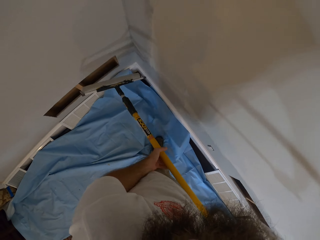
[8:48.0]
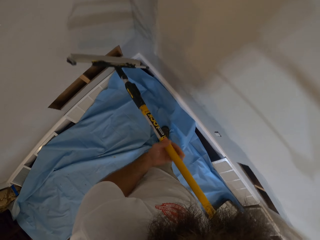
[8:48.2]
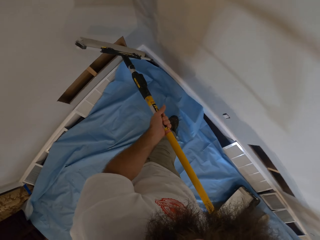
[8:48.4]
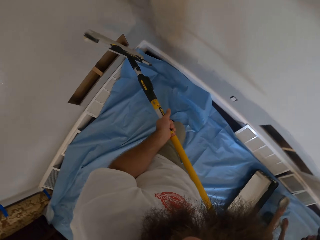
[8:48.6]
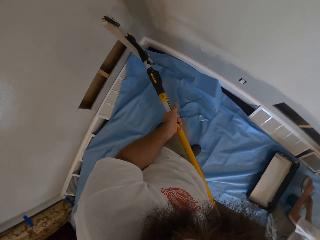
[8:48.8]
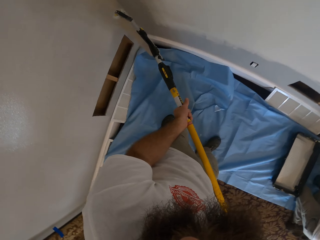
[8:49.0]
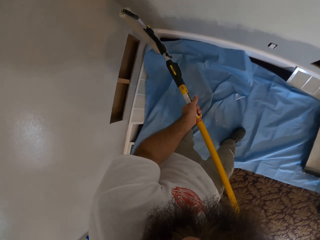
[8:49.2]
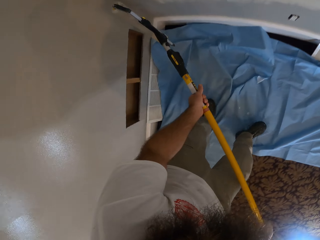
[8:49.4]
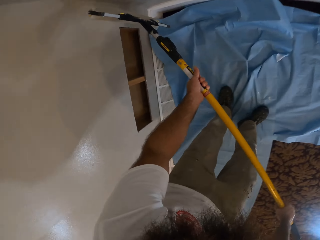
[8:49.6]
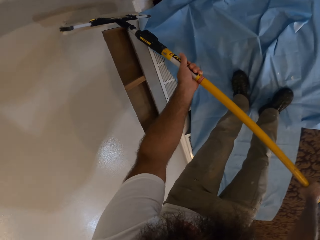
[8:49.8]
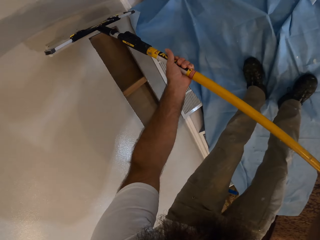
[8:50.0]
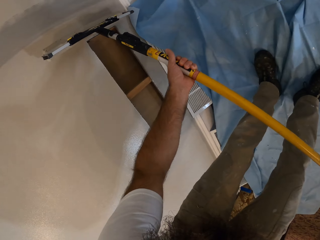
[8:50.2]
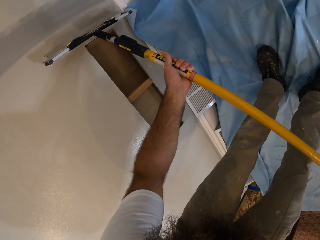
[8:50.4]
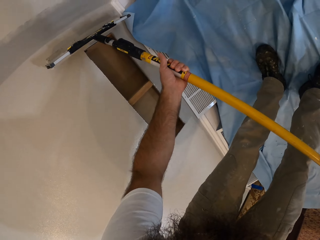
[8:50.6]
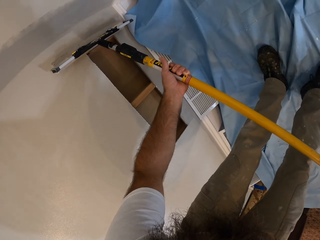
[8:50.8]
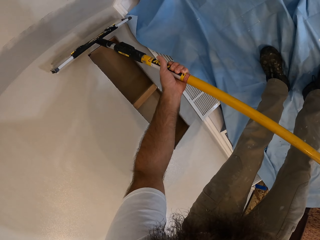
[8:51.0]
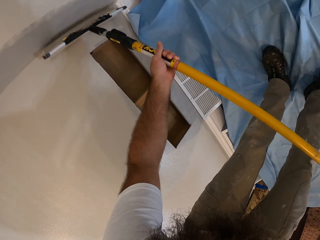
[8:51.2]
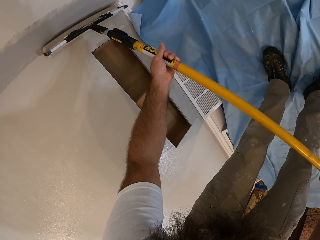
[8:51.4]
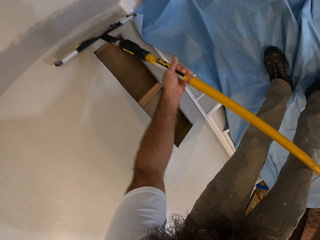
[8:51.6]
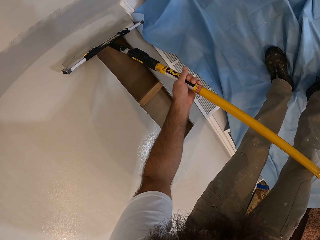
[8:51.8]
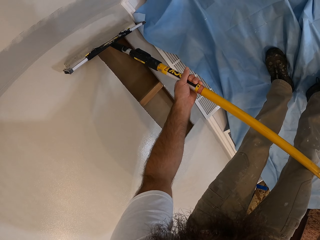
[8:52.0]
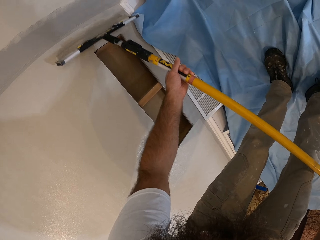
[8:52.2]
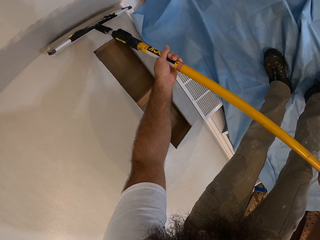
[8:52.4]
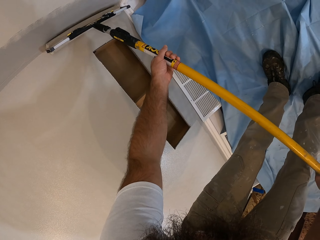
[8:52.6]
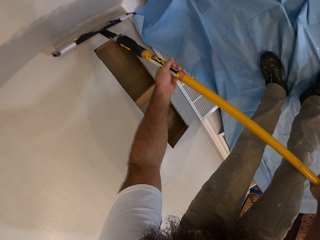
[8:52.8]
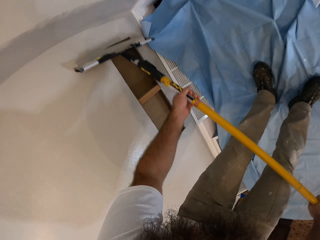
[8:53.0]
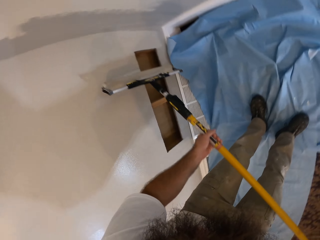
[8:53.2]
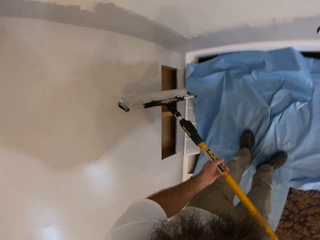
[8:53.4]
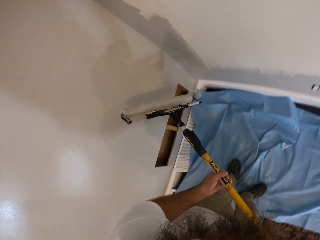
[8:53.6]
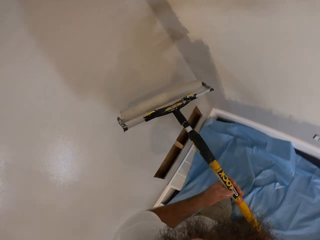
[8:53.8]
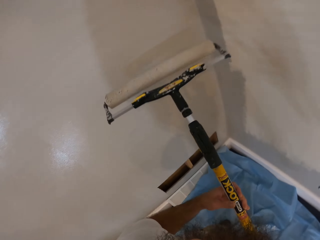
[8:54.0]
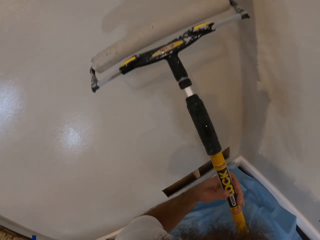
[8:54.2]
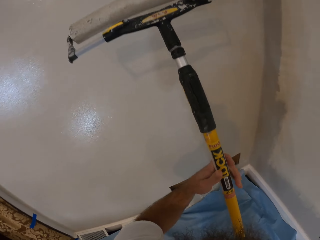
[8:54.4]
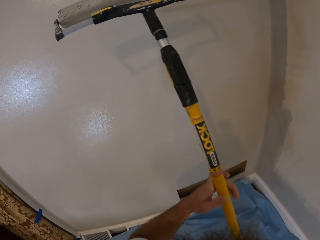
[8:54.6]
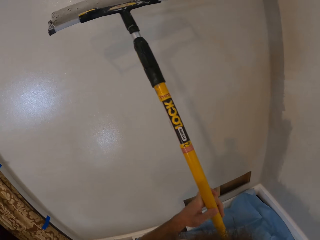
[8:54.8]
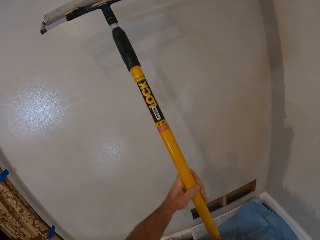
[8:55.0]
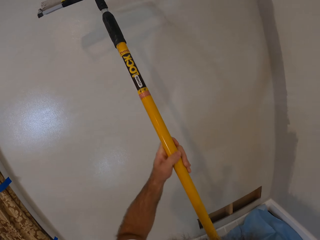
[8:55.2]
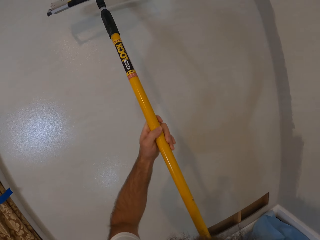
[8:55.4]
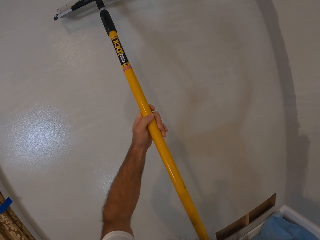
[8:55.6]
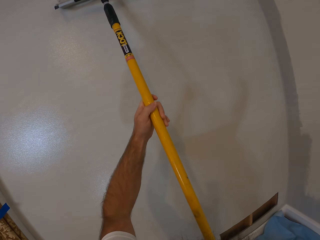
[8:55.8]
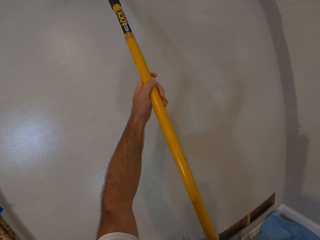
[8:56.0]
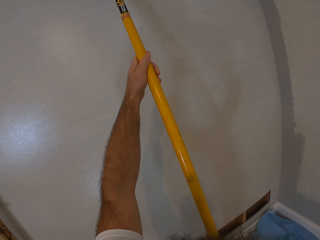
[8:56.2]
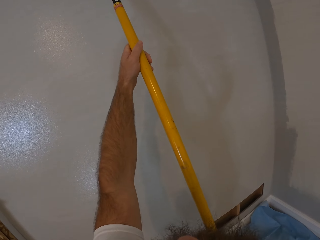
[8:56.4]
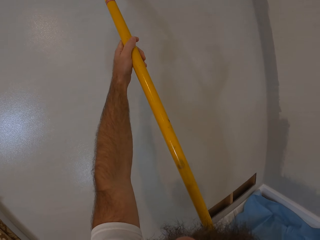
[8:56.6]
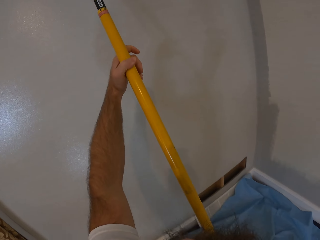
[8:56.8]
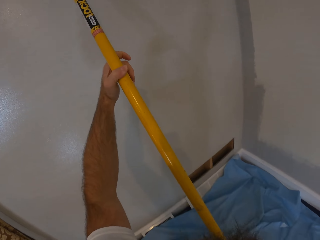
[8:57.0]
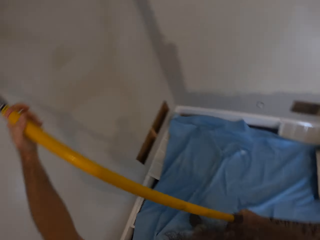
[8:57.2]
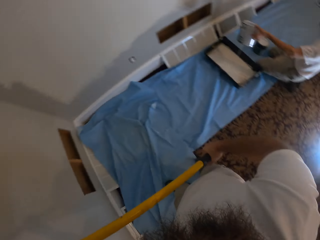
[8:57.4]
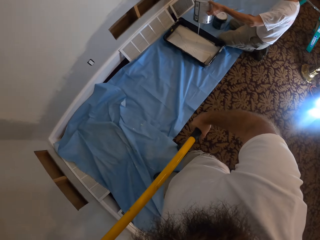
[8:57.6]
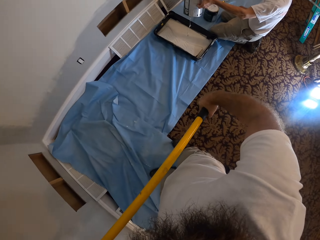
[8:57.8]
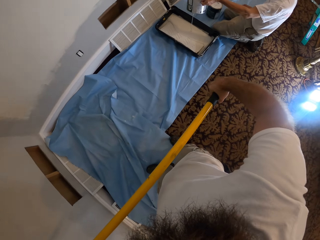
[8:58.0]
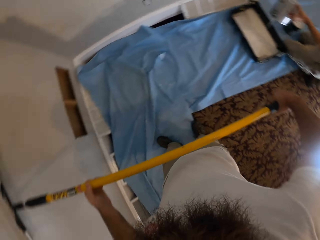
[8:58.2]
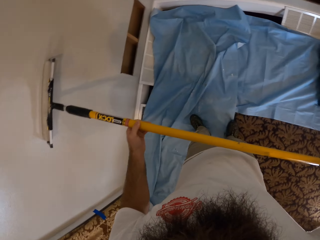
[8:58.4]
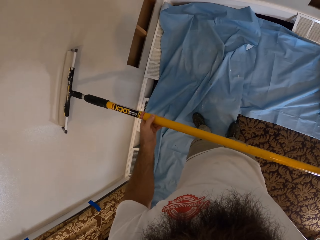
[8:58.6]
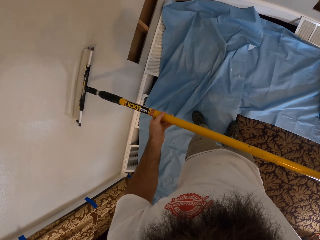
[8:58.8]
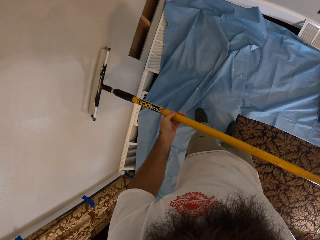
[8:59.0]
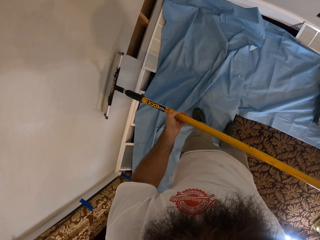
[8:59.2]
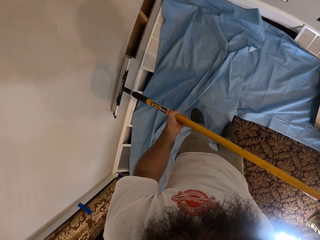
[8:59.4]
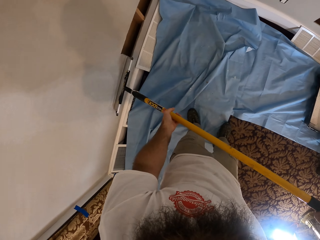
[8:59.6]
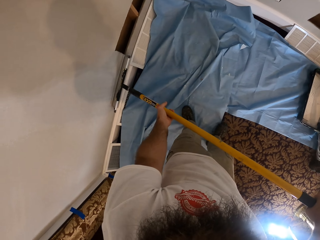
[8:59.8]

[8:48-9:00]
The camera wearer paints the wall with the paint on the paint roller with both hands. They paint the wall again.

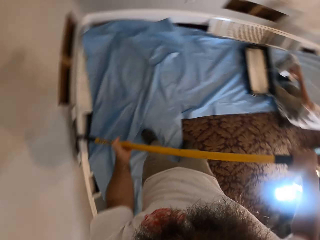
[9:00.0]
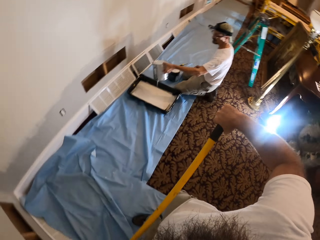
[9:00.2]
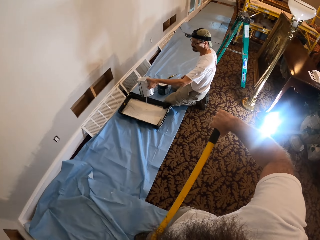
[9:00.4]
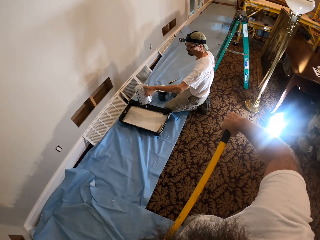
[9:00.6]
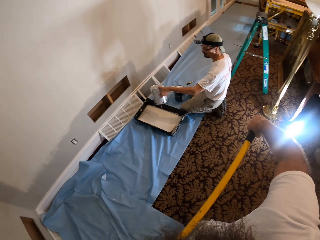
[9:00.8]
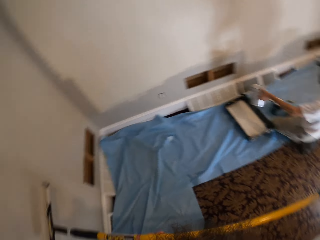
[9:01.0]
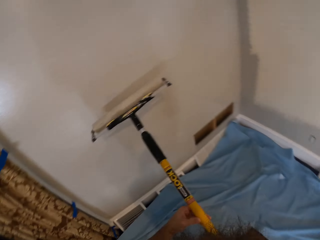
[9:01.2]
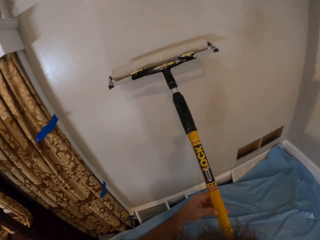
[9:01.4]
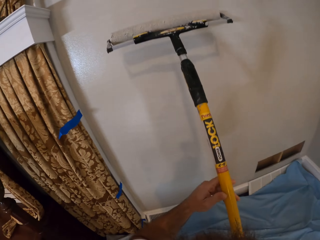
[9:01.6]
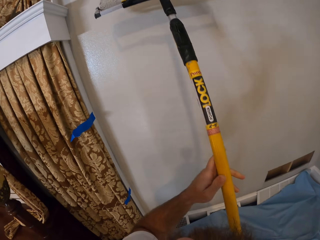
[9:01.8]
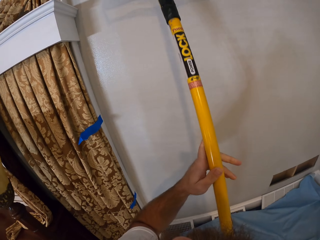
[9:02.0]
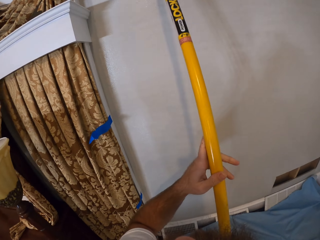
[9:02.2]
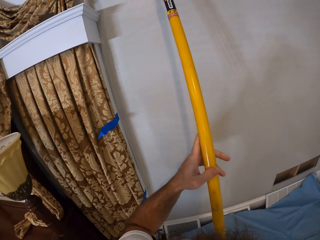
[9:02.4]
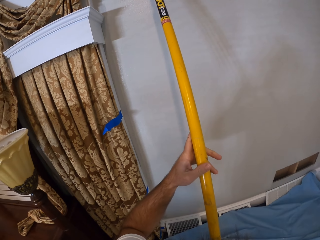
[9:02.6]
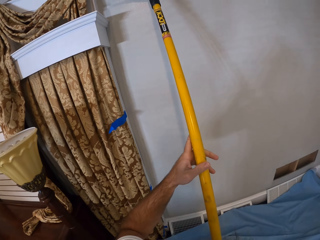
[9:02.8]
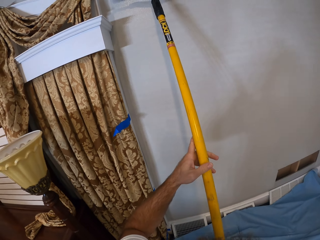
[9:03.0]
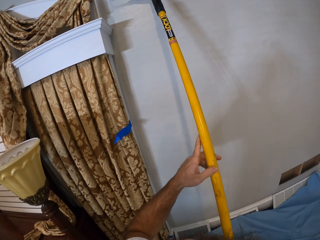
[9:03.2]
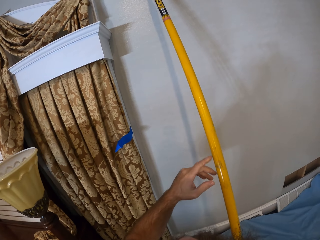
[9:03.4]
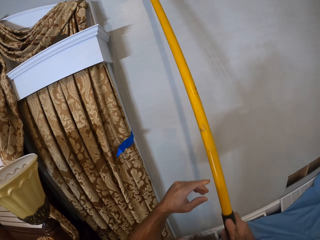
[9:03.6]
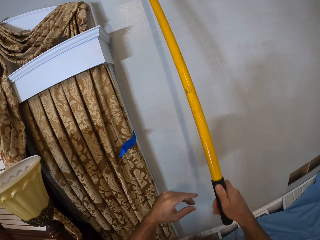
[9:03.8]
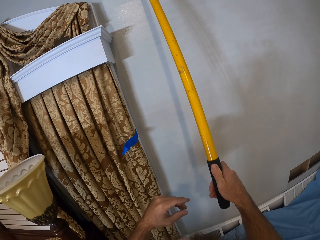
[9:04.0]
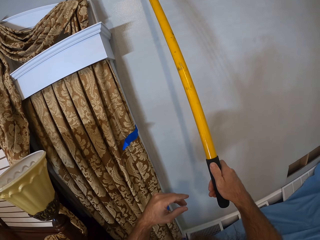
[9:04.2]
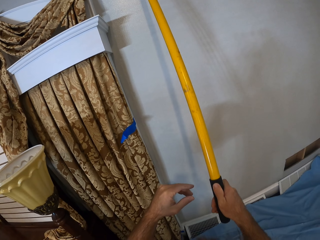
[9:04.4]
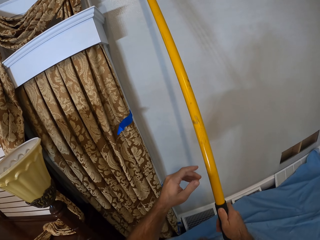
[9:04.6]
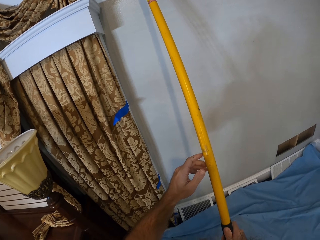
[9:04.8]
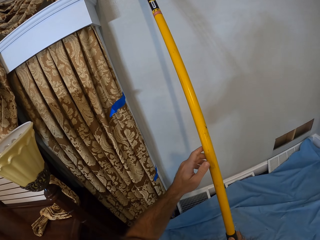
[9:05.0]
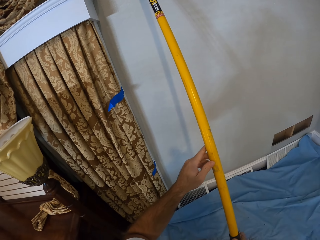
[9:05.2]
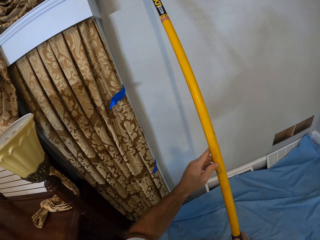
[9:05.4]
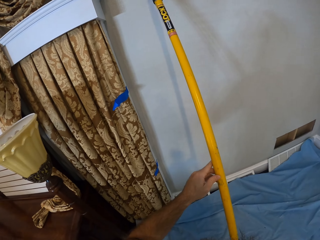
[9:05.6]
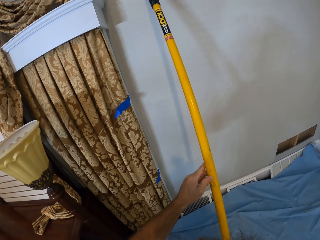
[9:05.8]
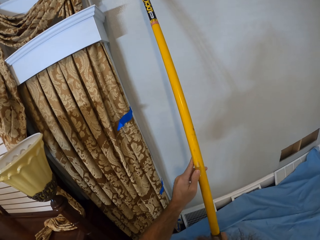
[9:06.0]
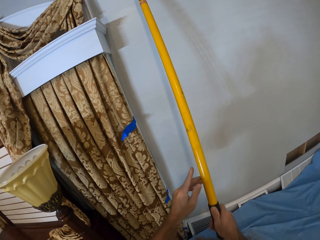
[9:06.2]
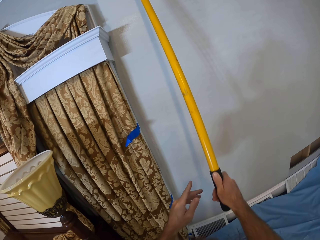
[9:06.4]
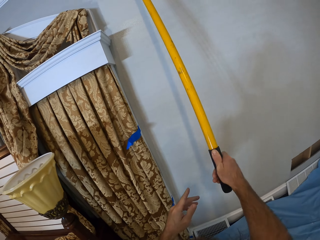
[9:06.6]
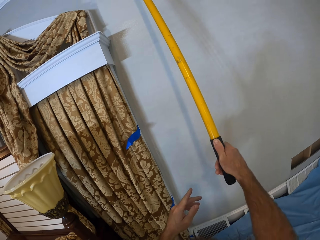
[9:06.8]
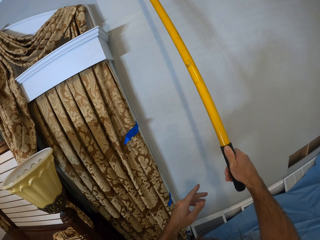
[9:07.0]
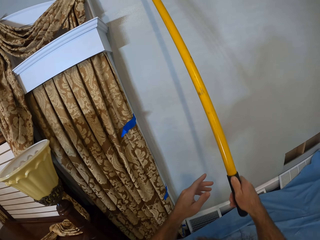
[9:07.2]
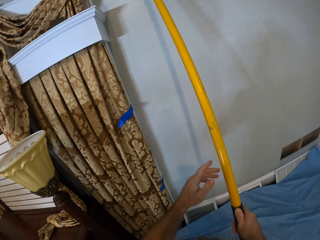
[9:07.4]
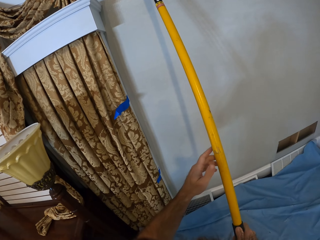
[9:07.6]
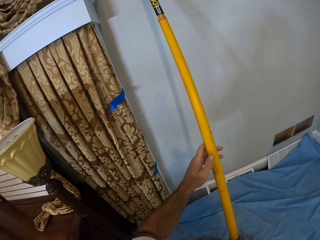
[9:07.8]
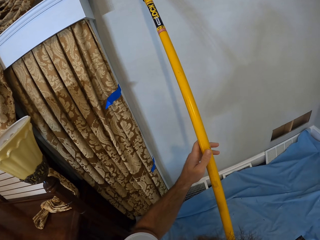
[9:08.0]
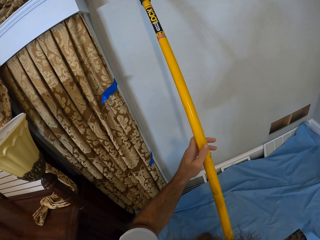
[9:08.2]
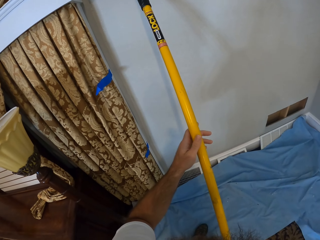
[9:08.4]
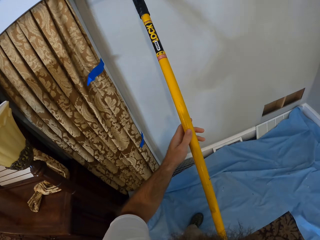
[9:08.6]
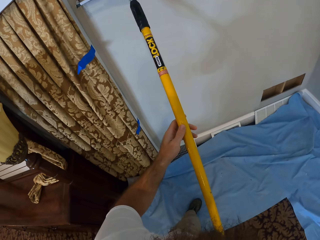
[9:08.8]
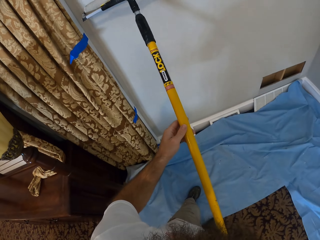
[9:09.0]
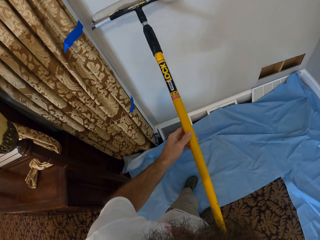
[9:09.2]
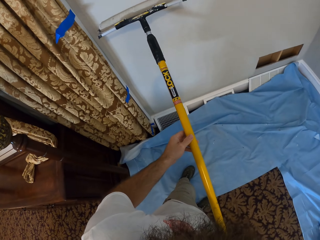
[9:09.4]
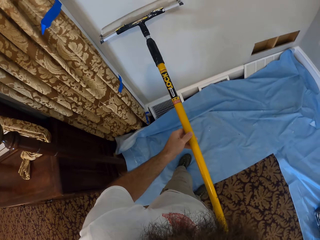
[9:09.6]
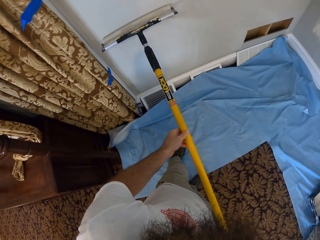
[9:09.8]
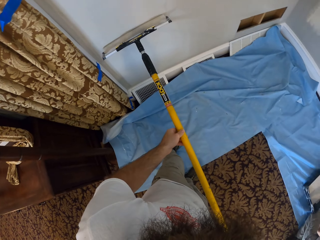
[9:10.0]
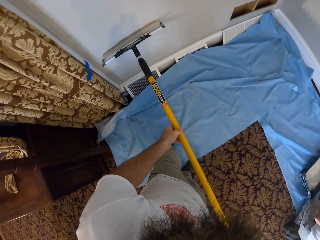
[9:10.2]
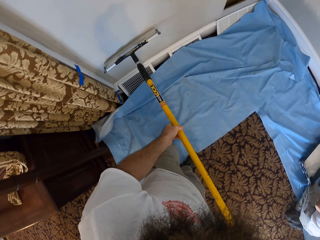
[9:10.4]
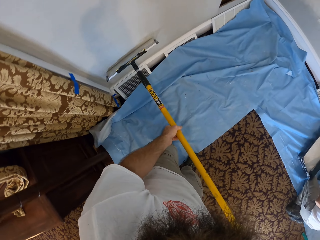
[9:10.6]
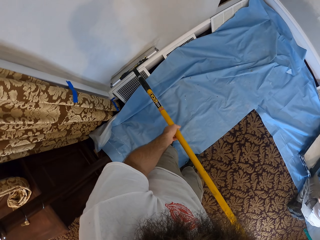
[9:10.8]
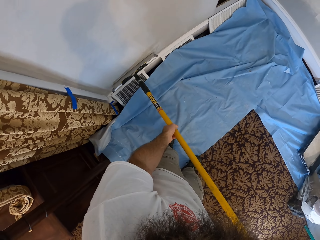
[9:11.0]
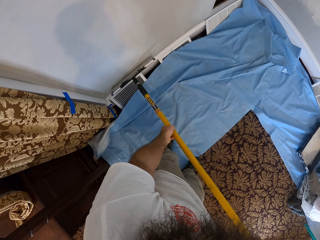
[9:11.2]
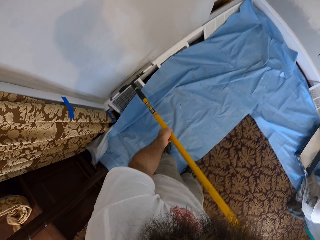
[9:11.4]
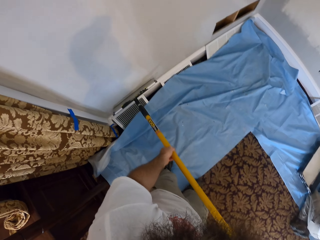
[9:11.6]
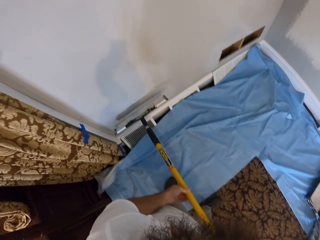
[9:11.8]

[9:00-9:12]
The camera wearer paints the wall with the paint on the paint roller with his right hand. He paints the wall with the paint on the paint roller with both hands. He paints the wall with the paint on the paint roller with his right hand. He paints the wall with the paint on the paint roller with both hands.
